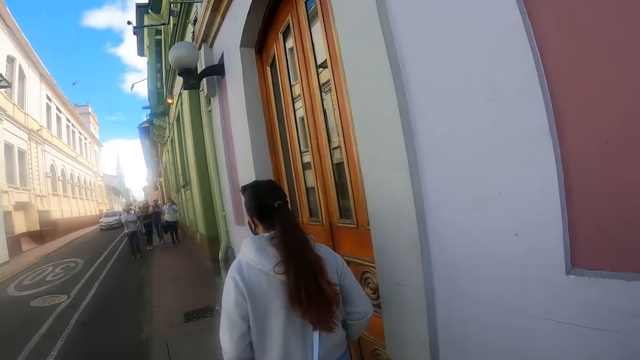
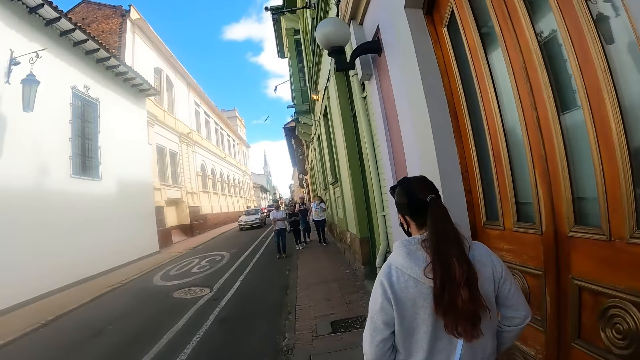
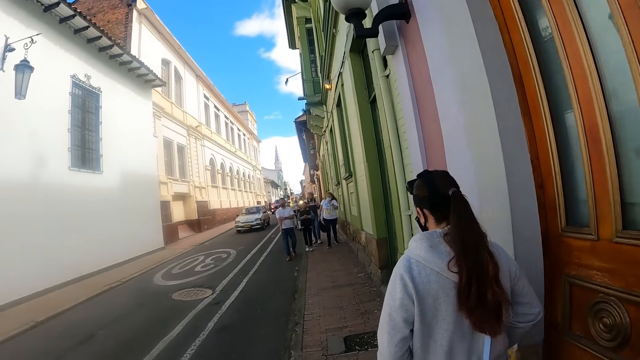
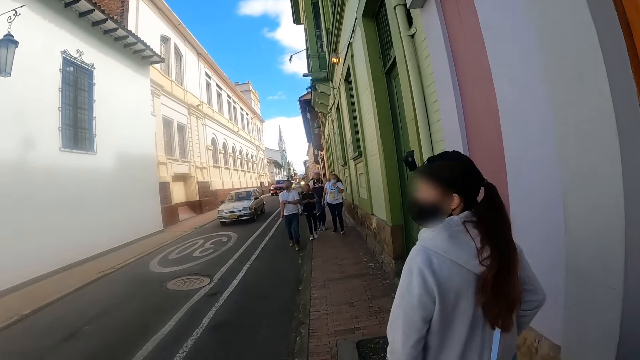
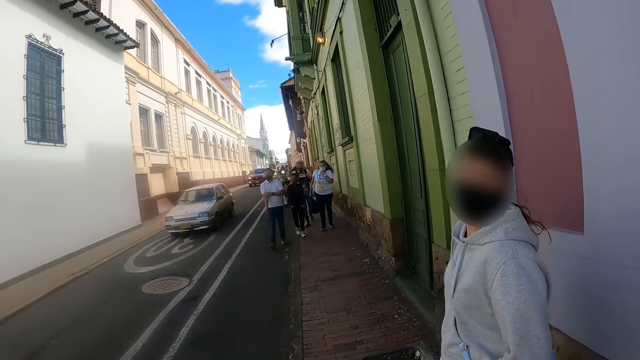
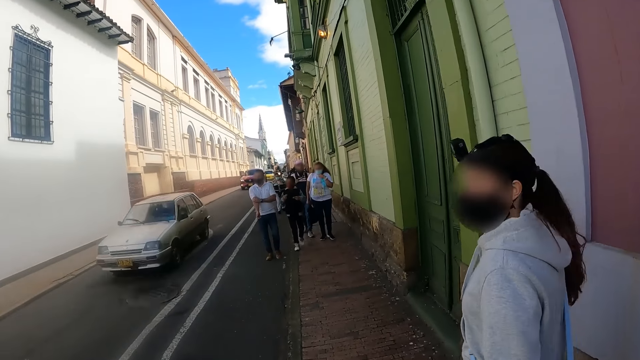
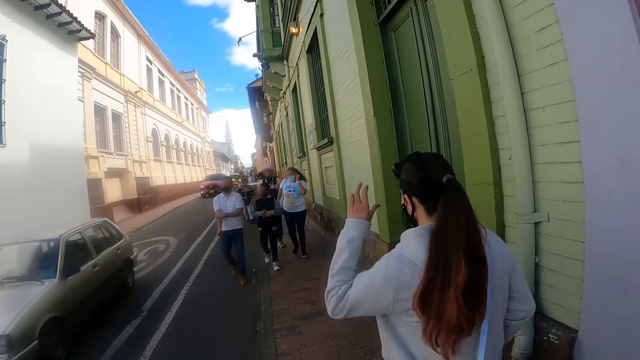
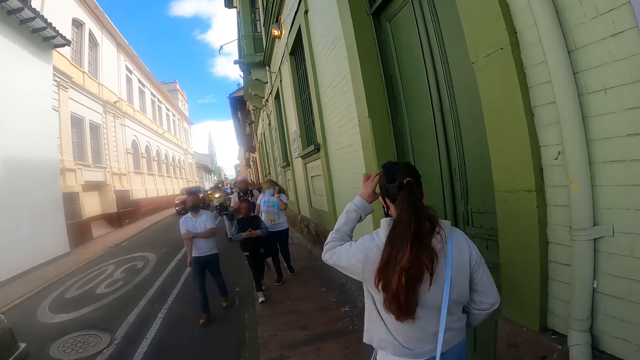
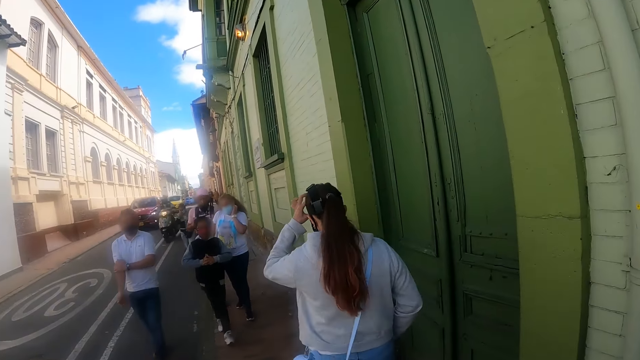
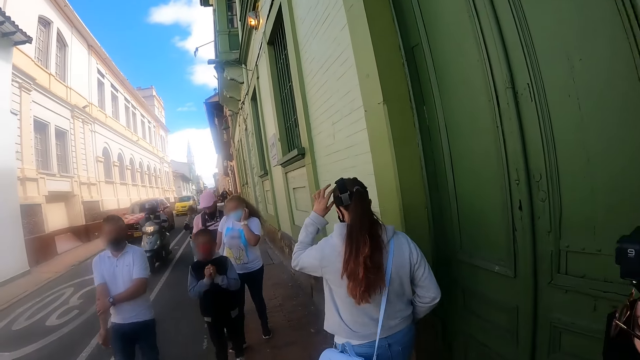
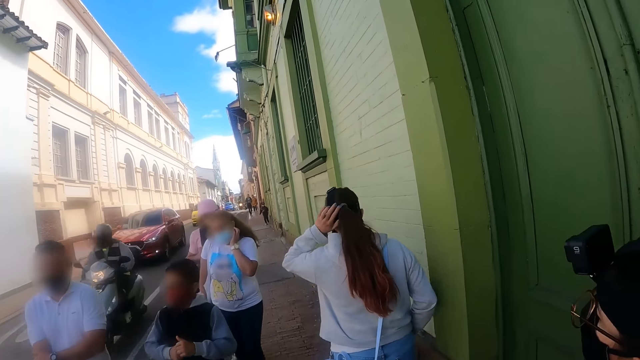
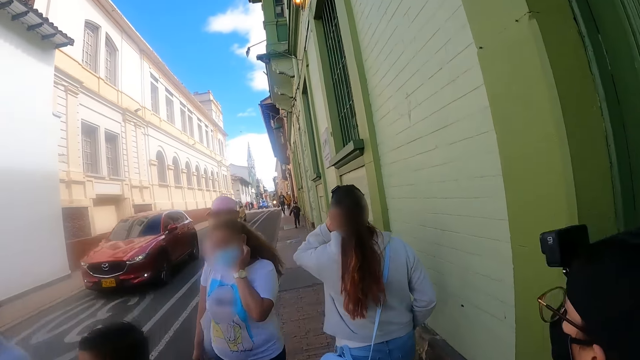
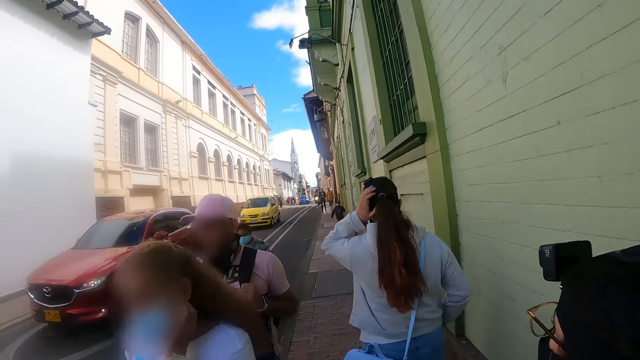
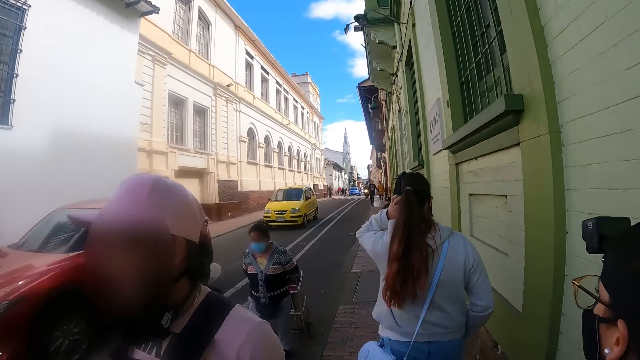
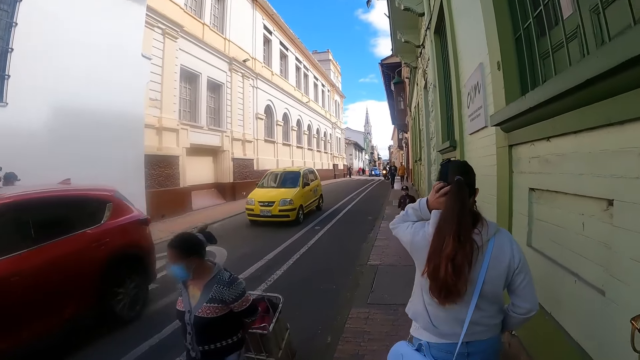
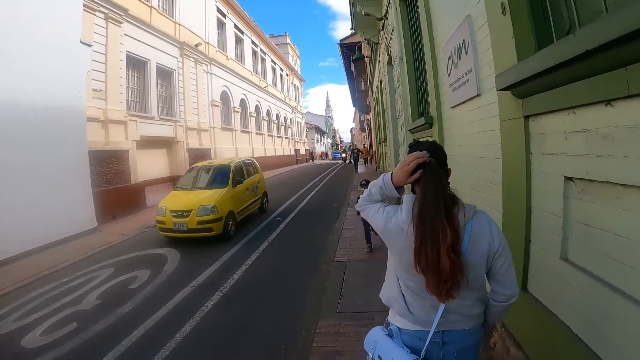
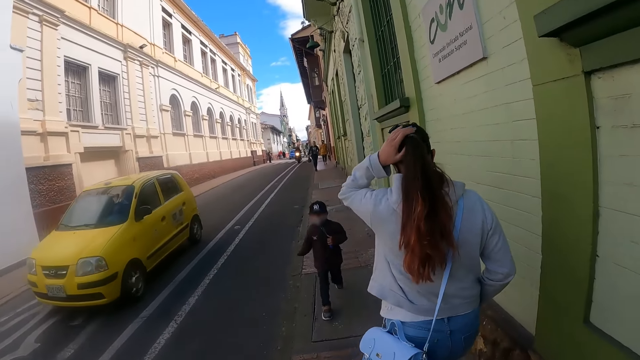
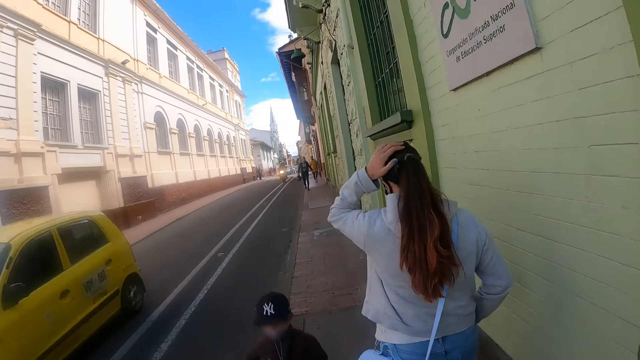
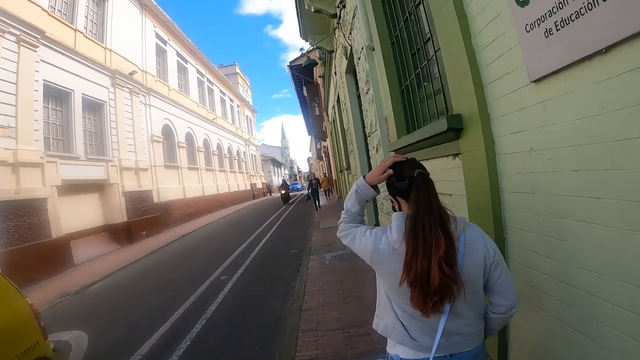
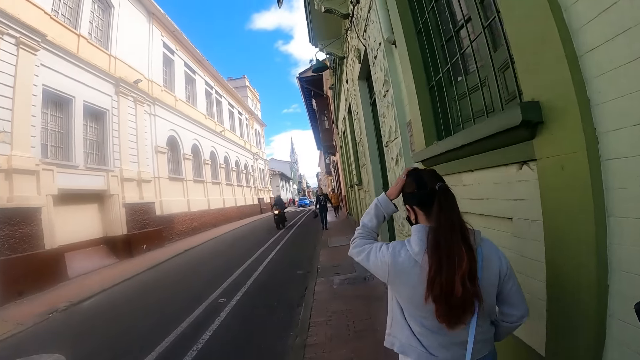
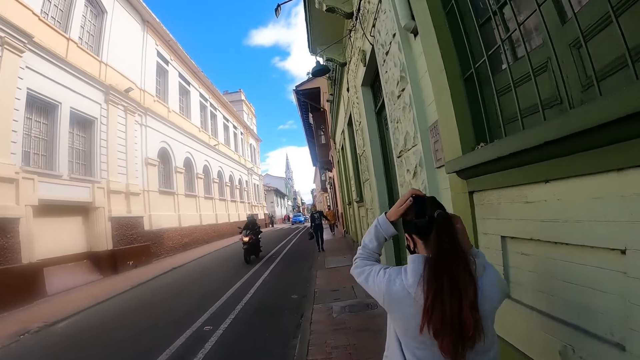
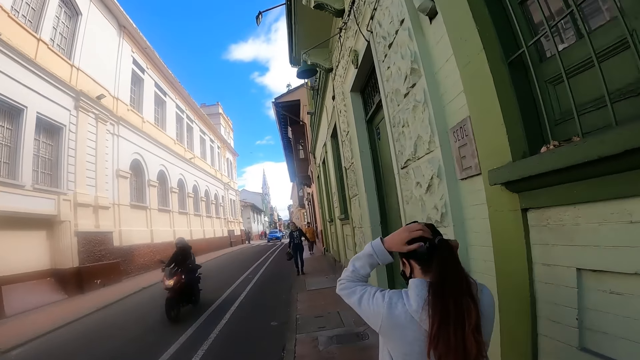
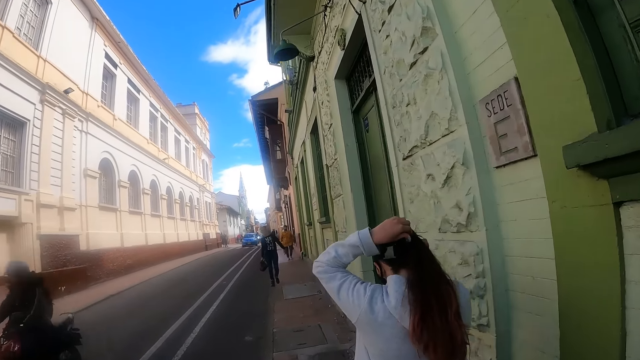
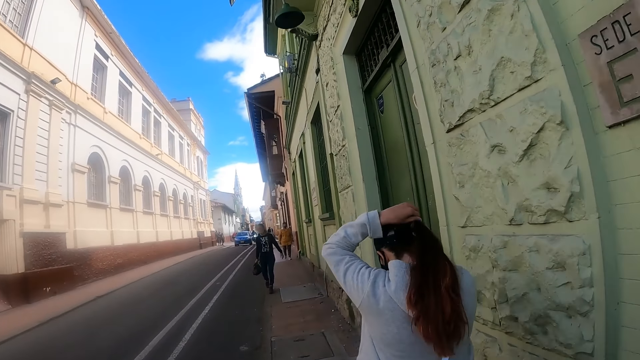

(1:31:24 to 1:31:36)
The lady looks behind. She adjusts her camera. She adjusts her hair.

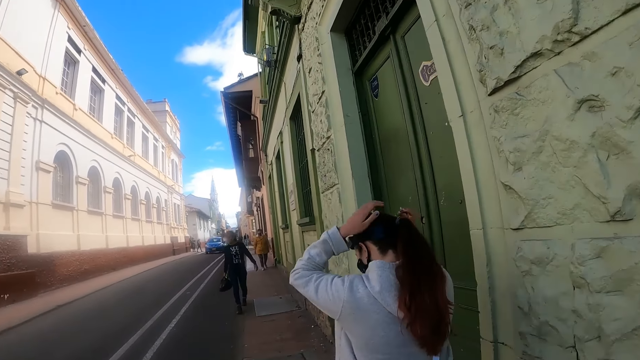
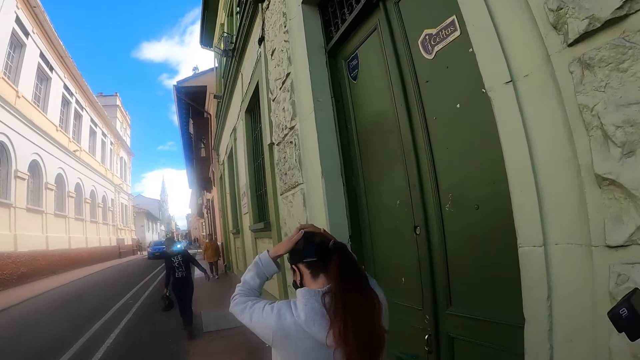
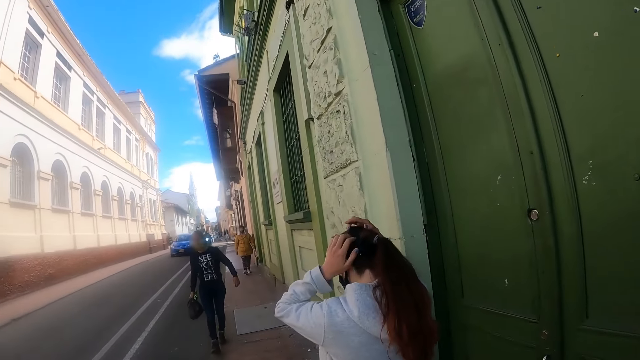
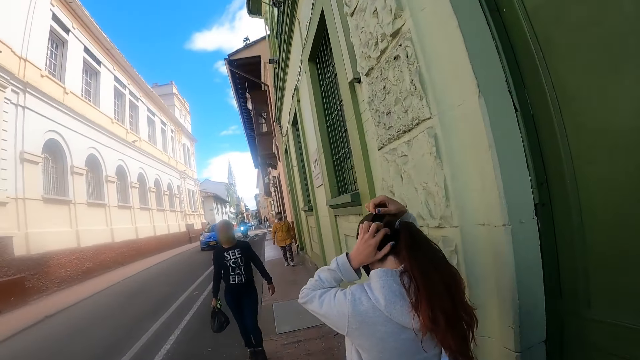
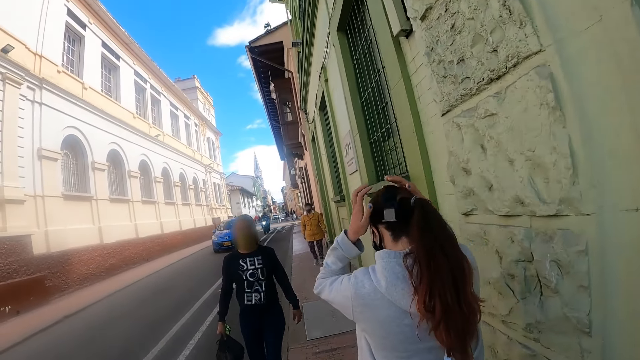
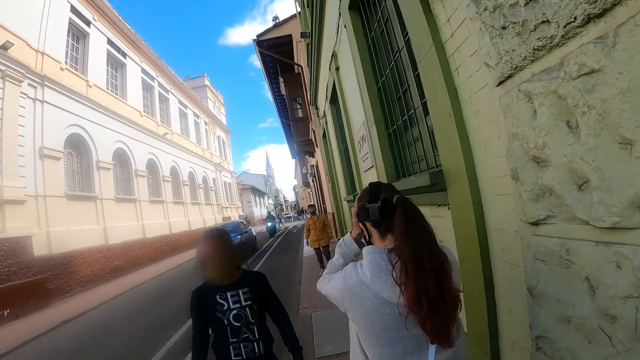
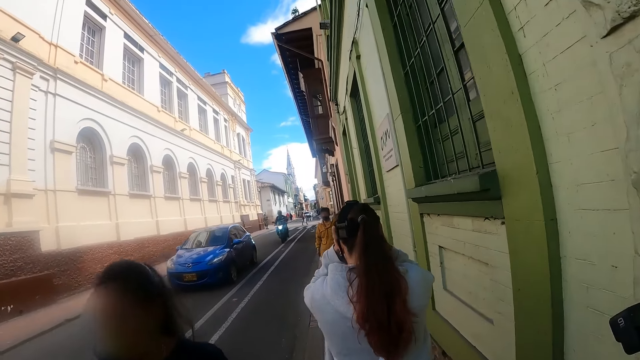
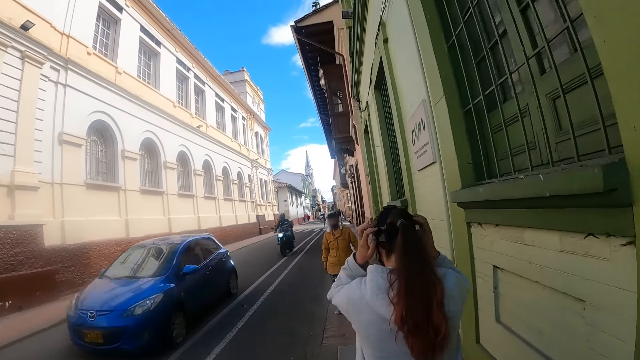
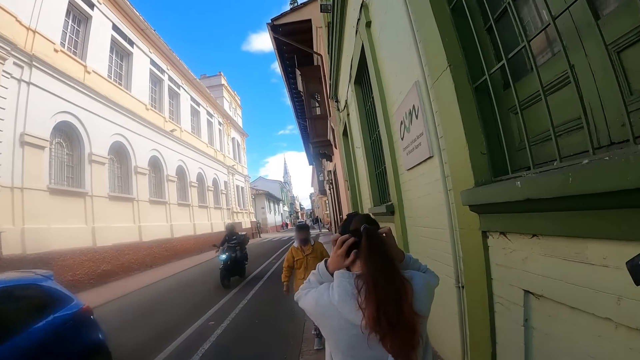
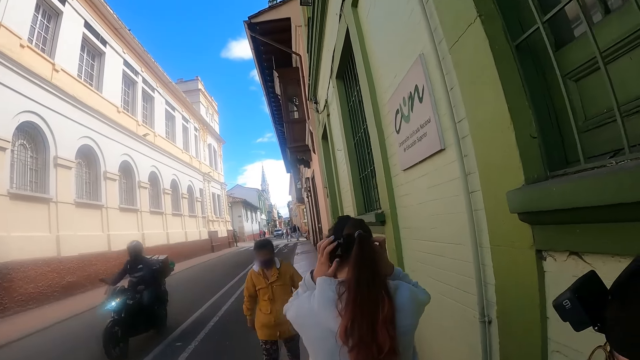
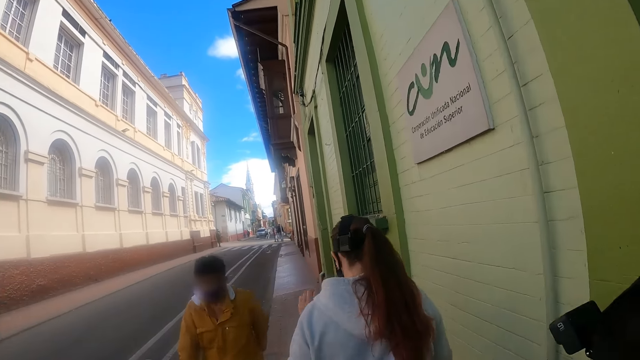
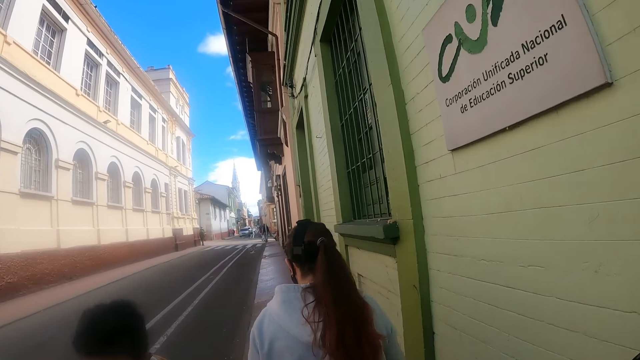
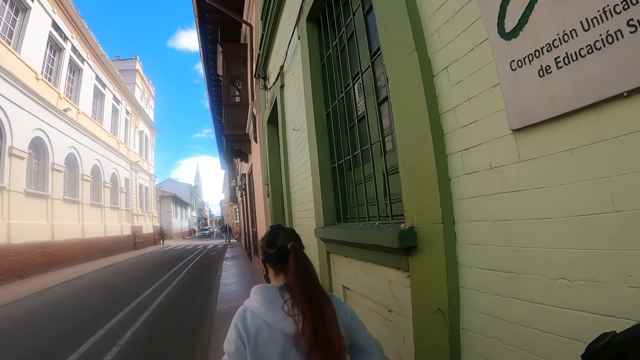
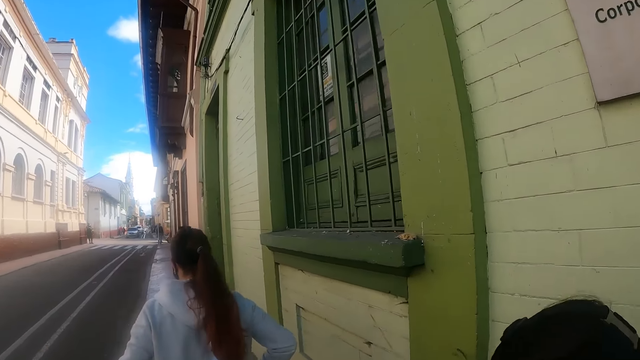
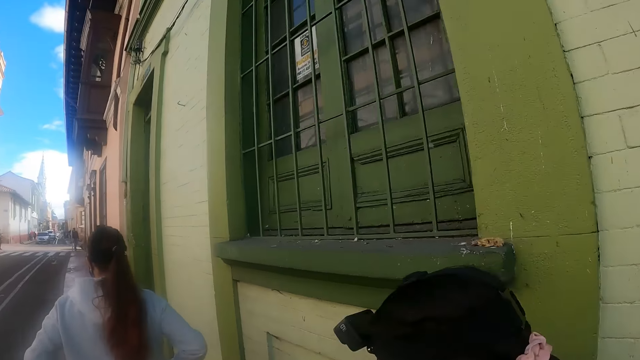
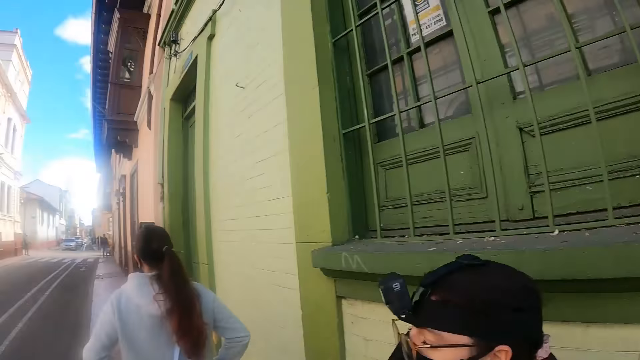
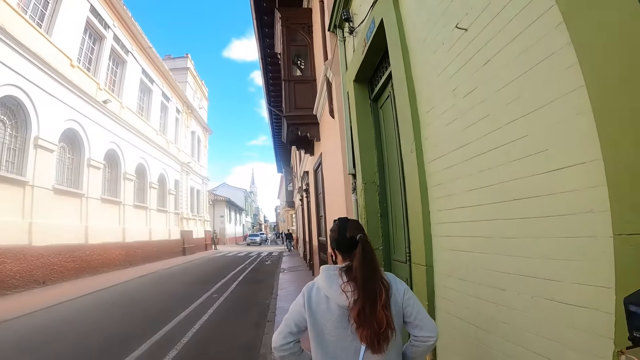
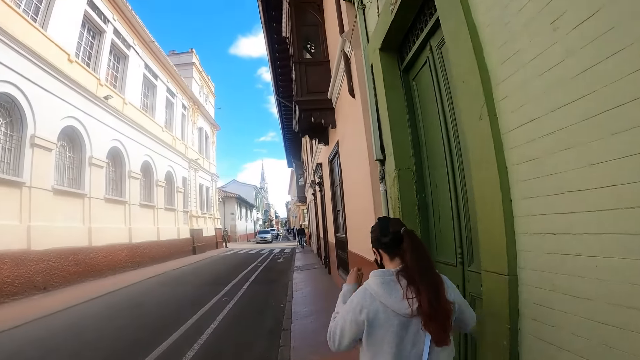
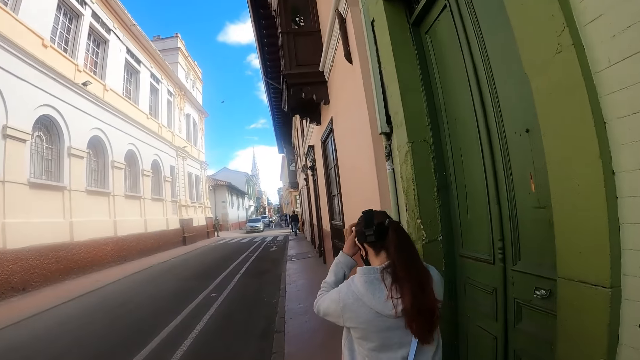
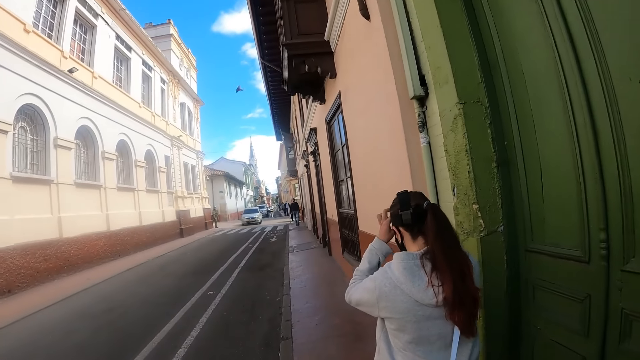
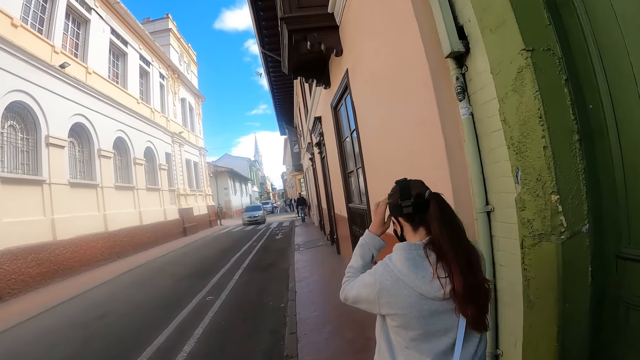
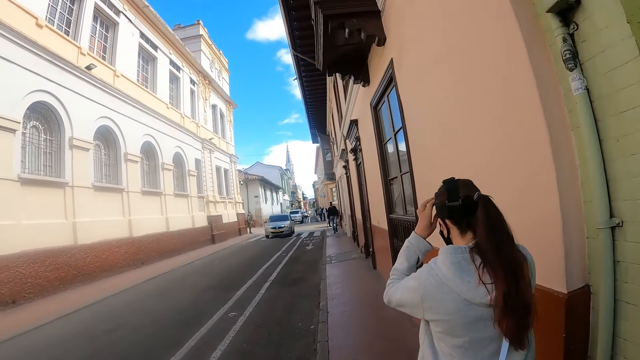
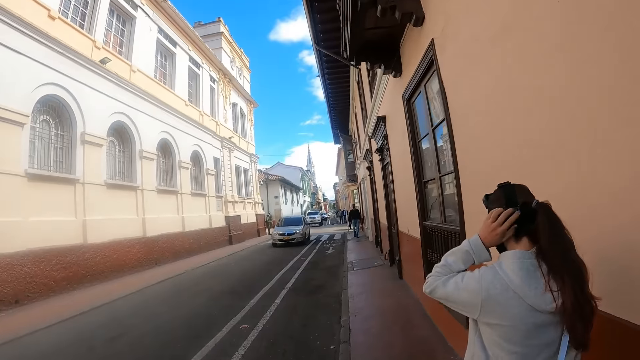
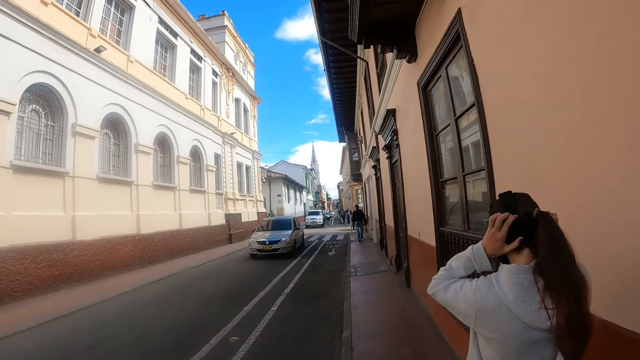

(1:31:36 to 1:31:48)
The camera wearer walks on the road. A lady adjusts her camera.
